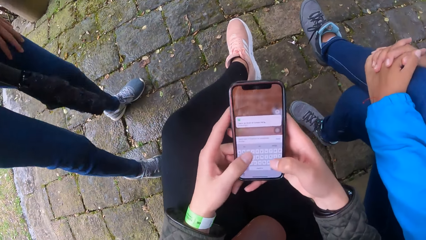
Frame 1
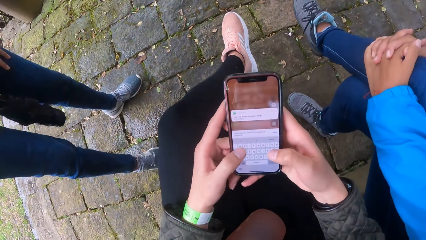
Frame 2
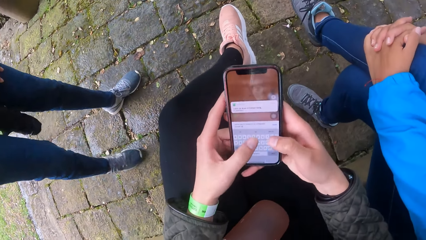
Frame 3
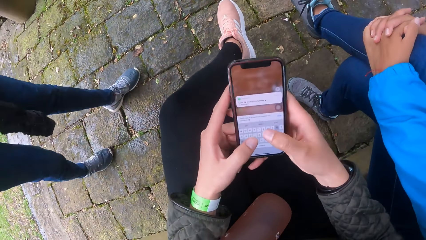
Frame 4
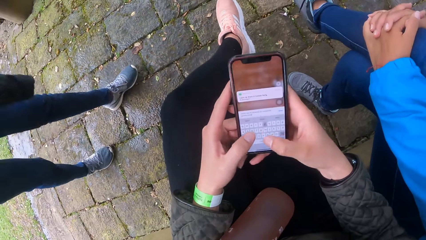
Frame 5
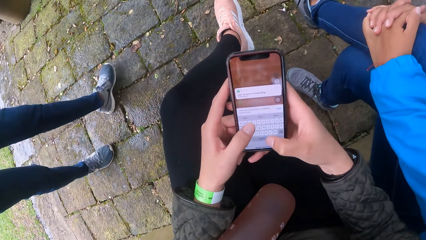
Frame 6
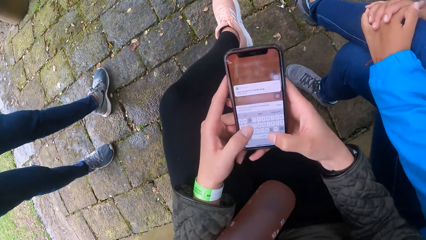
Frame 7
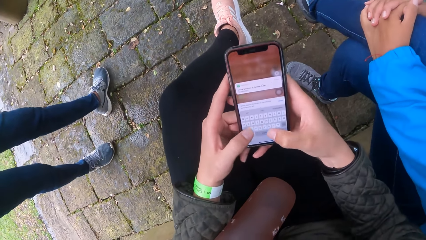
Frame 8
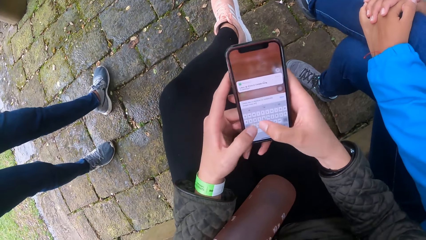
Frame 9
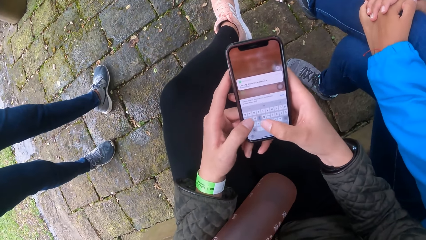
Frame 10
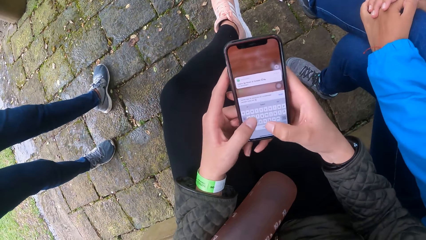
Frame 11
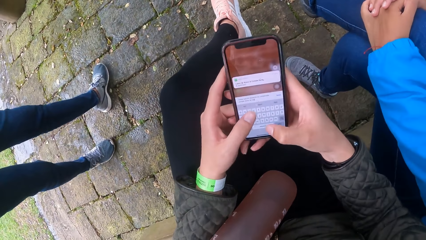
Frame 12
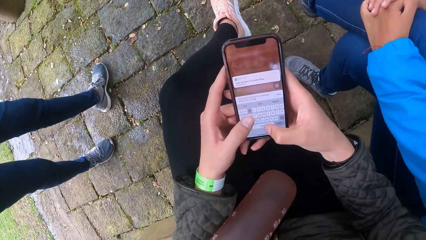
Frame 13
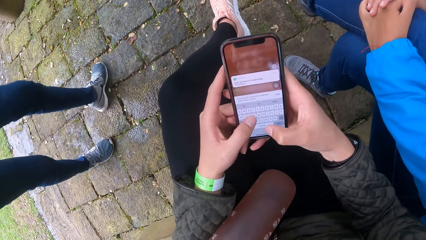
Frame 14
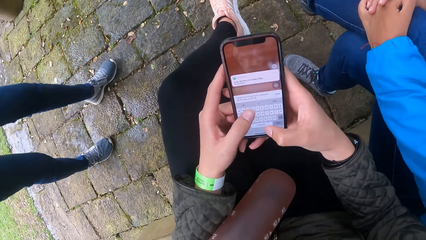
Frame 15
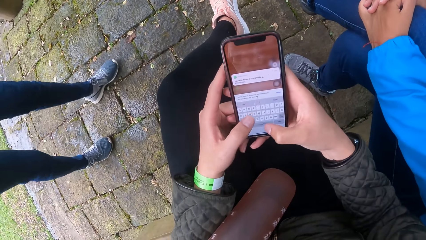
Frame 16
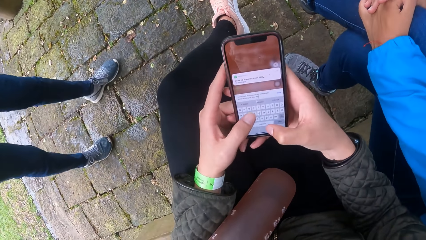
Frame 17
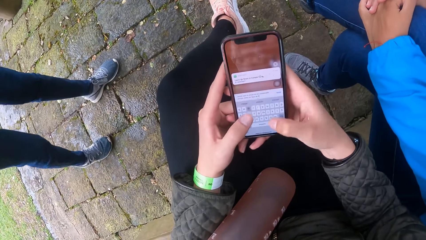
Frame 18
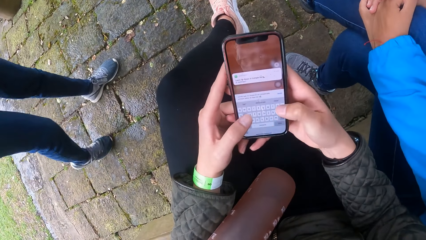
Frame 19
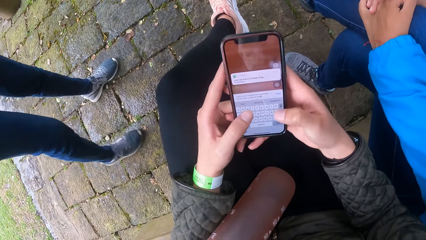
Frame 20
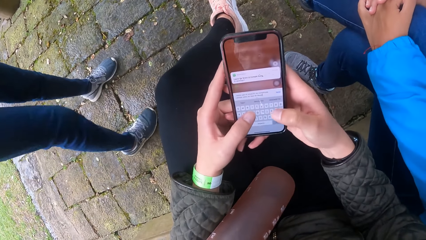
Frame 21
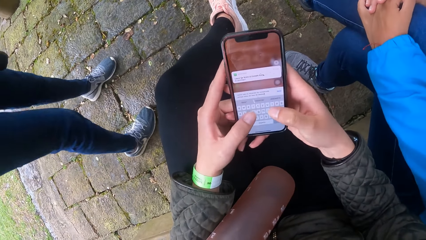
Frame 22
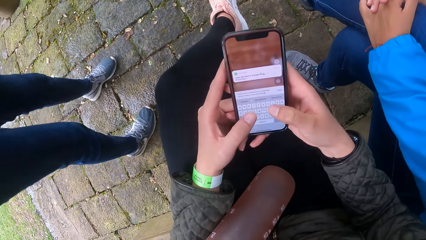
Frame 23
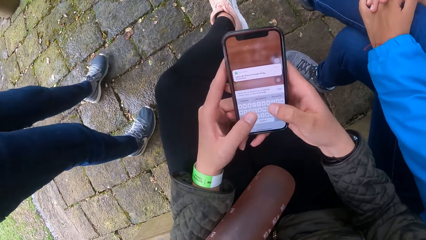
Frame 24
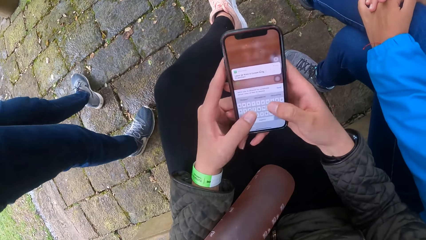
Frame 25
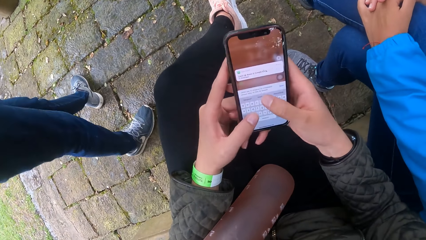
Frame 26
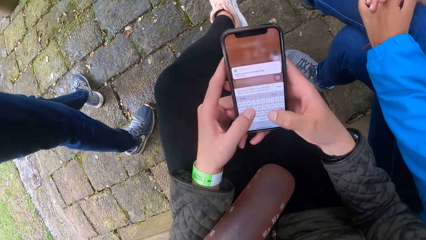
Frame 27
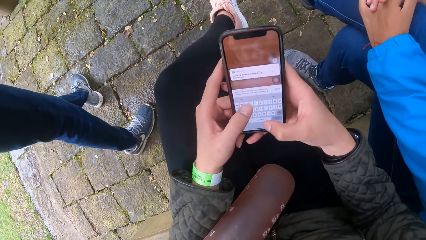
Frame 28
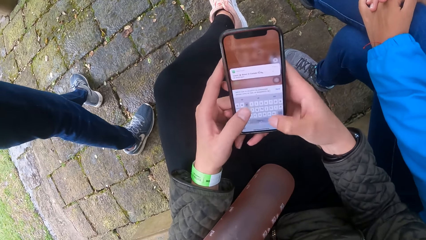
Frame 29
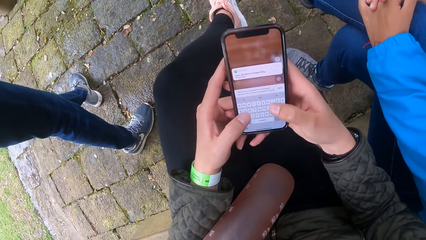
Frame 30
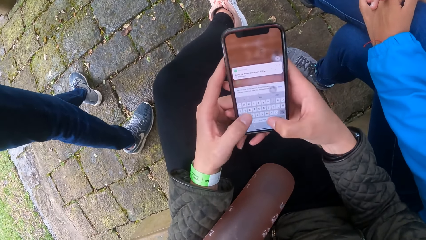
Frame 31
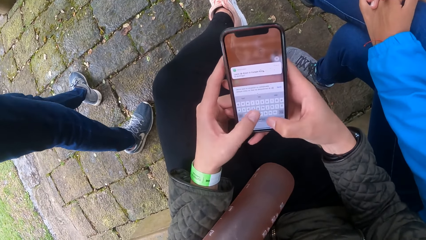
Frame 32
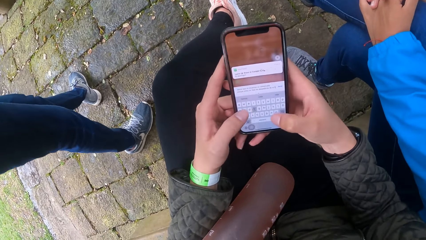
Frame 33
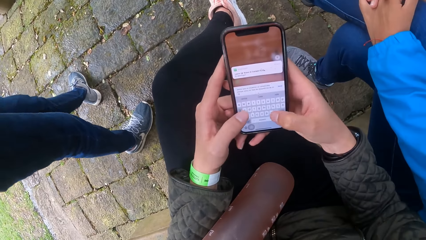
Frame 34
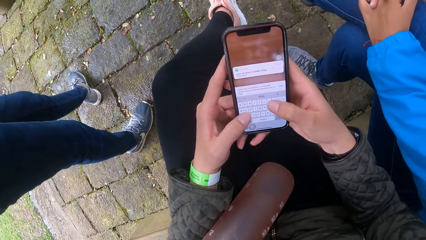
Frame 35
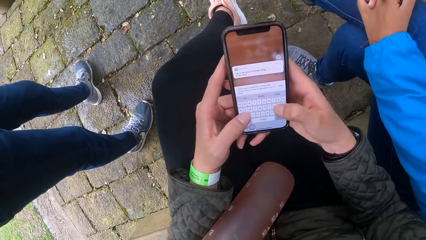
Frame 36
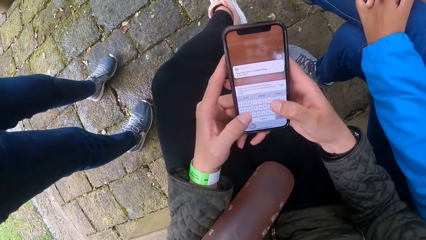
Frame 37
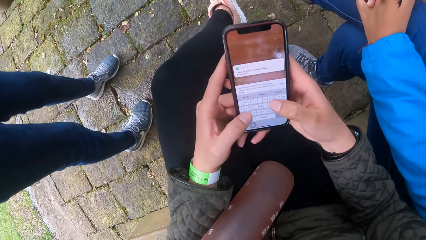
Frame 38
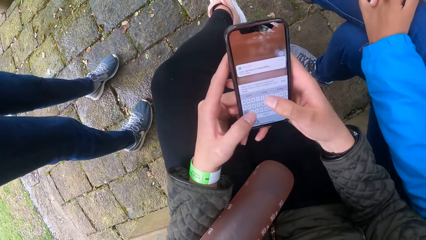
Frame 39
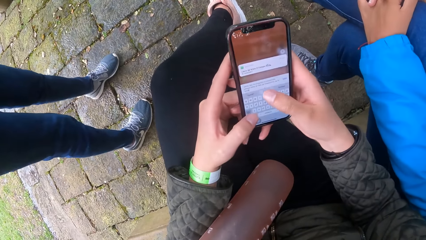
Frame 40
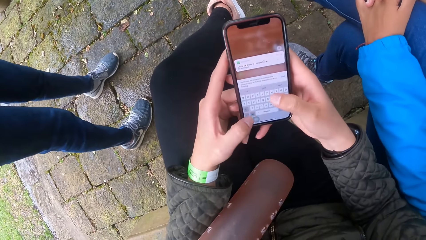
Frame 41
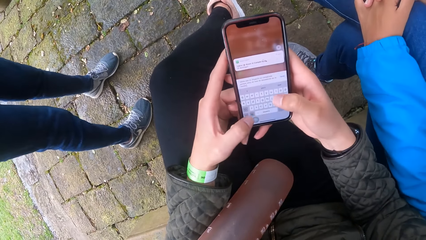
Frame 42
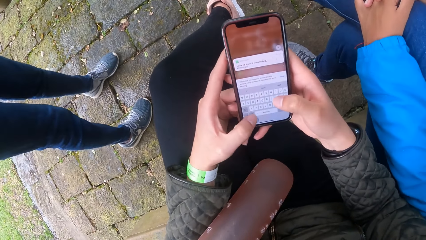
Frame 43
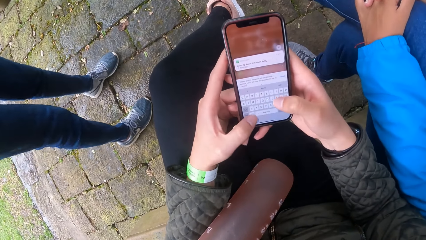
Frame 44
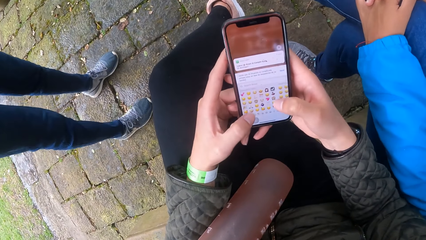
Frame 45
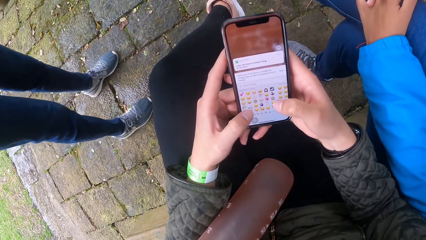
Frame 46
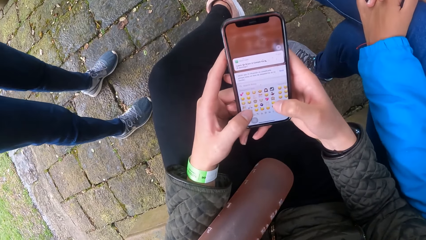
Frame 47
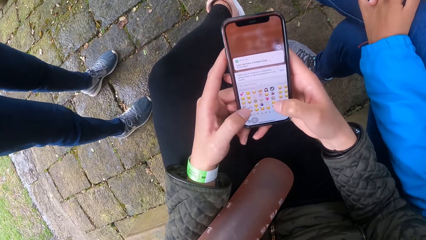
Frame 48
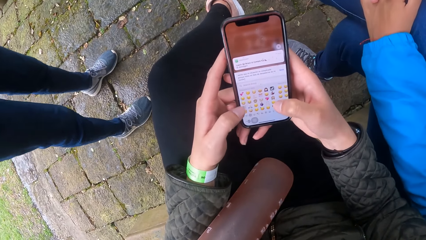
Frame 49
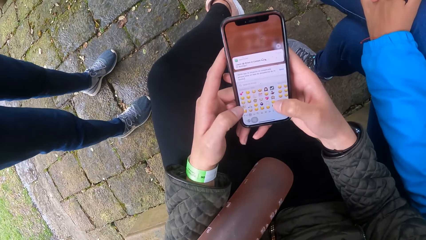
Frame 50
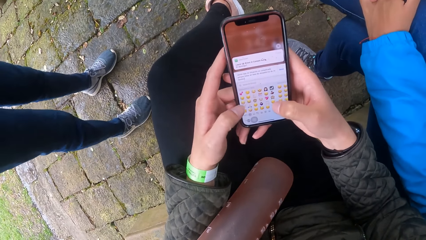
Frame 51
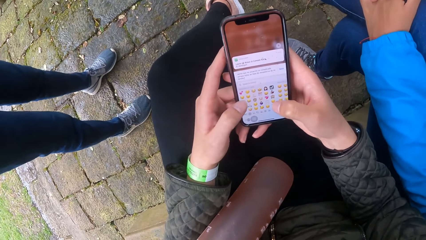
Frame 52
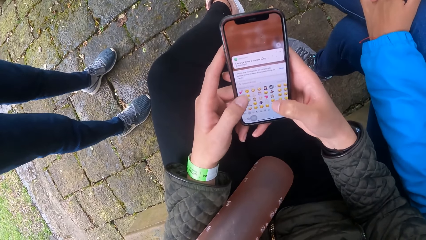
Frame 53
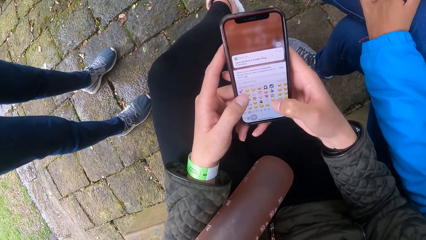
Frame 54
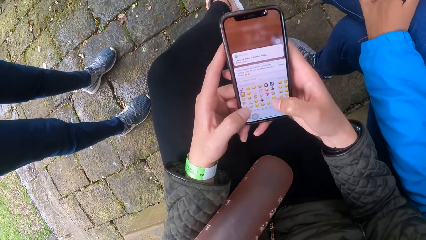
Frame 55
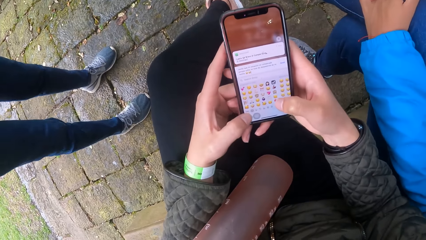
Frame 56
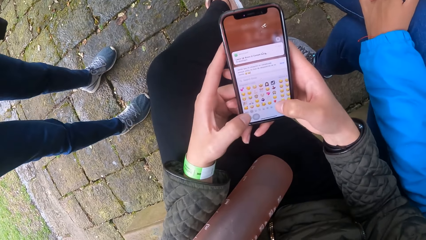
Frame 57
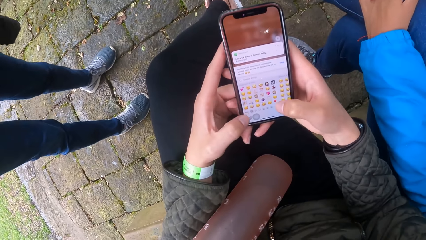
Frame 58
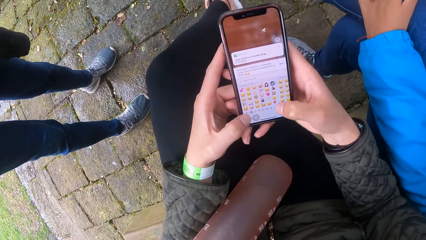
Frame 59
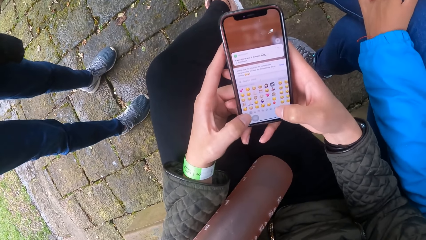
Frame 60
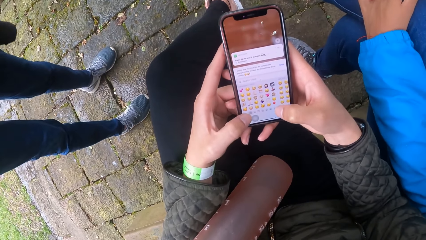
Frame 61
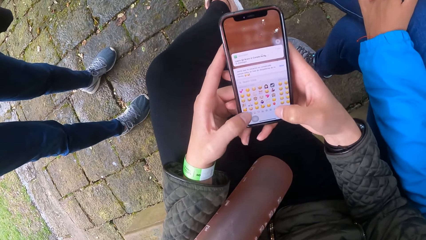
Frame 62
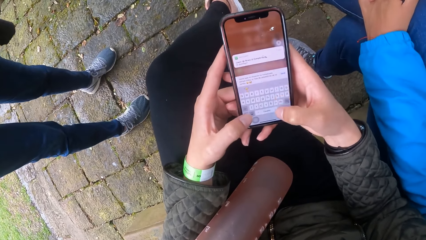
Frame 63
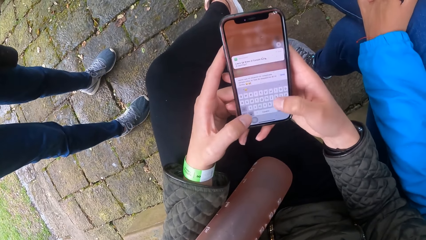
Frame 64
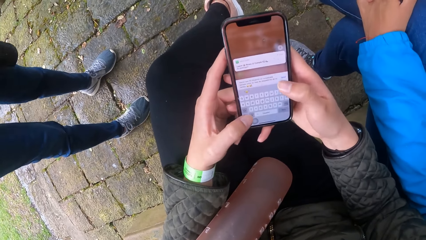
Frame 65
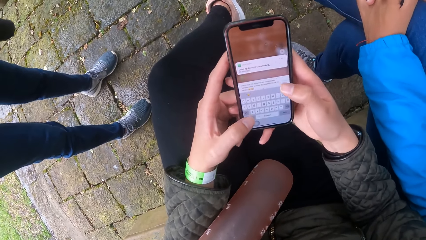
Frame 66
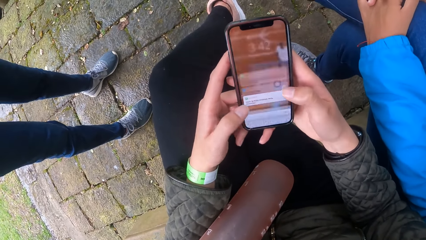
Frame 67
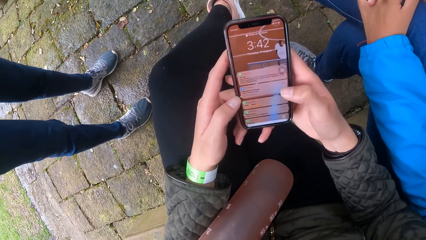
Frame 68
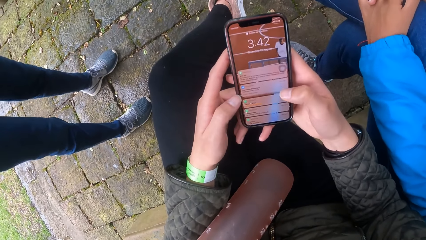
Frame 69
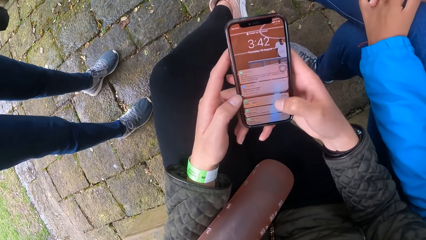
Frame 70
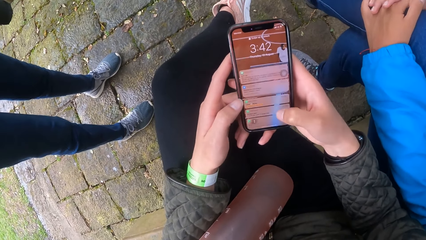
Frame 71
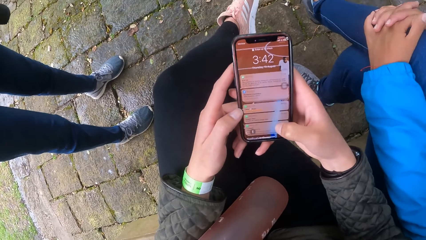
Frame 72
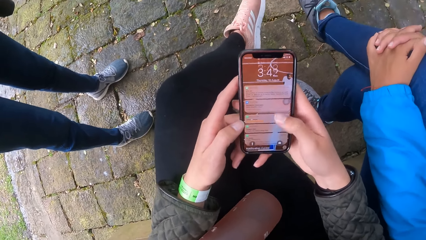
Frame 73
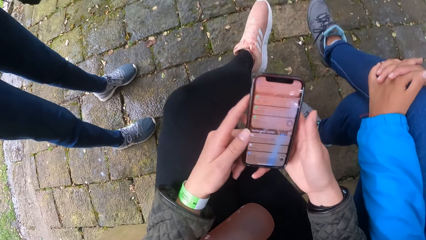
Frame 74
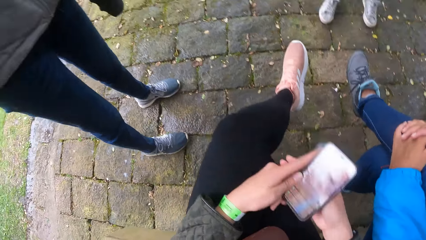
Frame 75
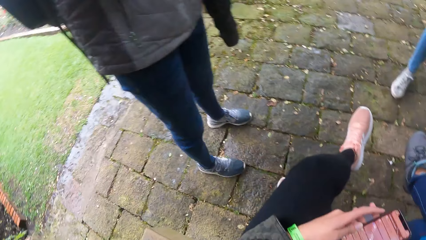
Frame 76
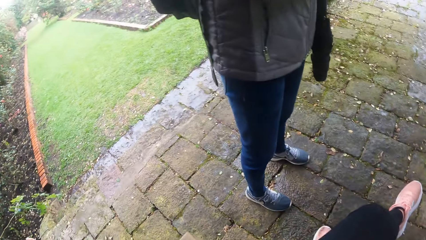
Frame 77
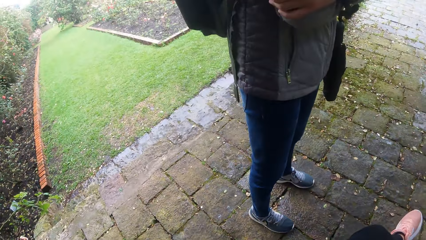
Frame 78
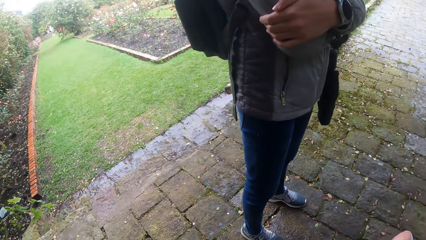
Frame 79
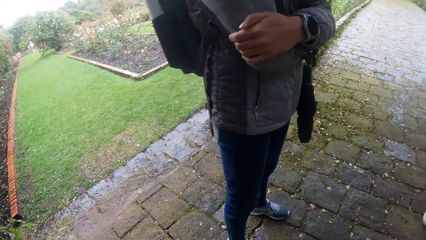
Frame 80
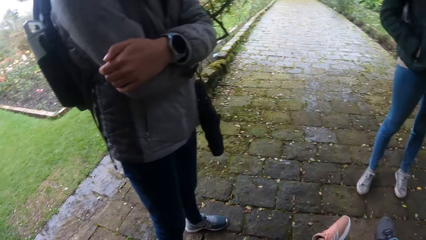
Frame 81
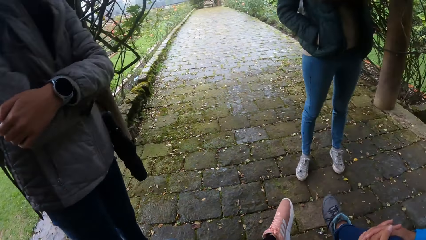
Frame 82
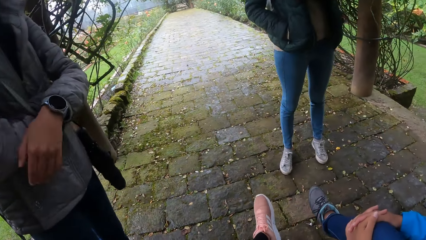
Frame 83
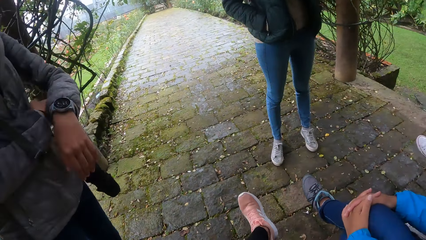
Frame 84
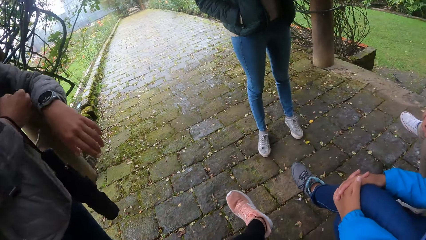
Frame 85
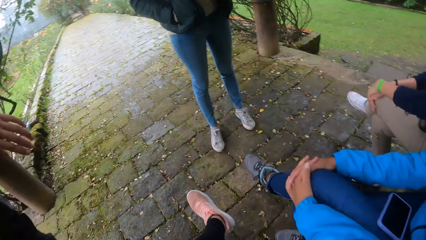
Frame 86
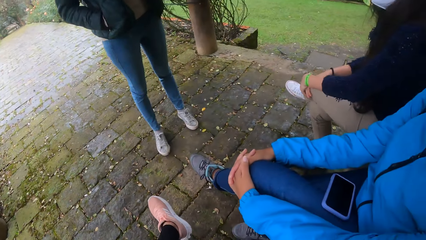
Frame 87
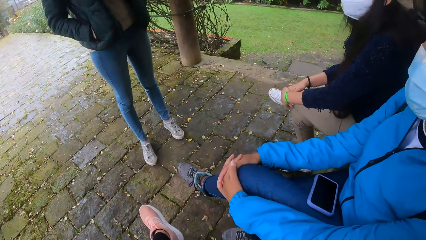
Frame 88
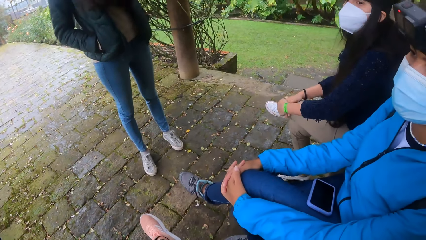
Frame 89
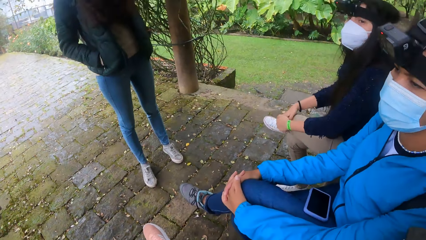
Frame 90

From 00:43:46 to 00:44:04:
The camera wearer operates a phone. A lady moves around a park. The camera wearer operates the phone. The lady moves around the park. The camera wearer operates the phone. They look around the park.
